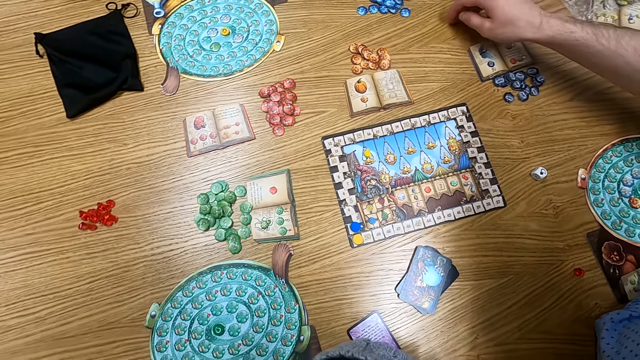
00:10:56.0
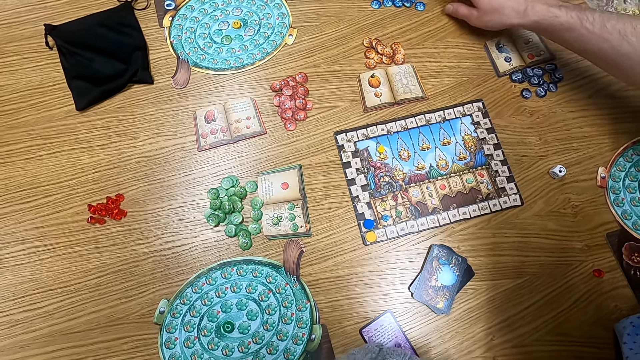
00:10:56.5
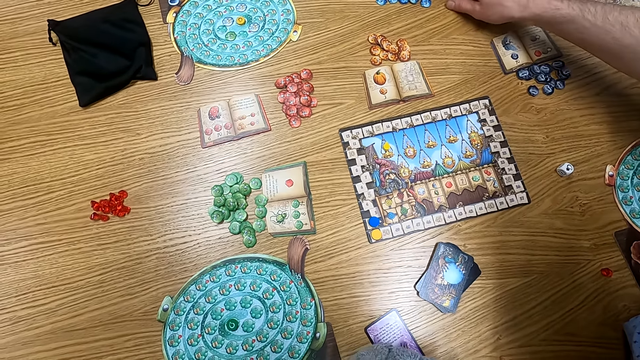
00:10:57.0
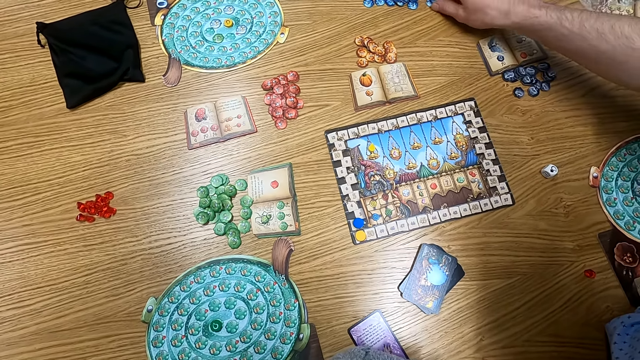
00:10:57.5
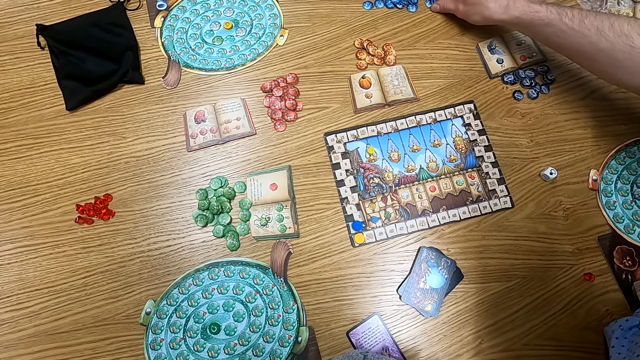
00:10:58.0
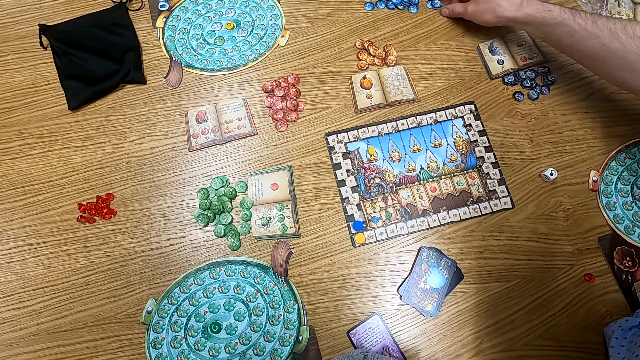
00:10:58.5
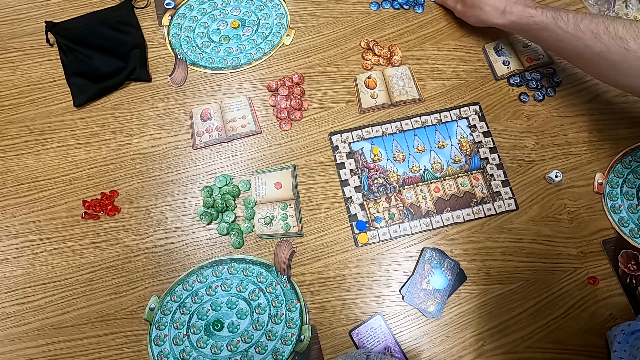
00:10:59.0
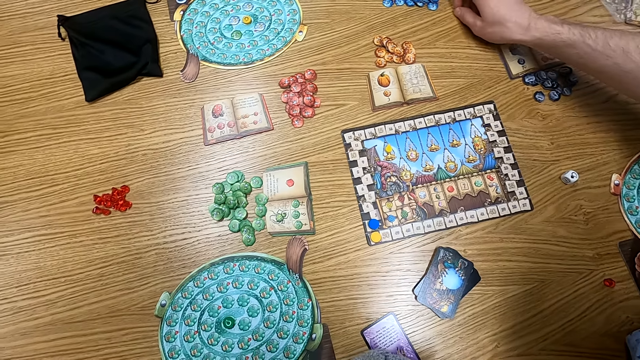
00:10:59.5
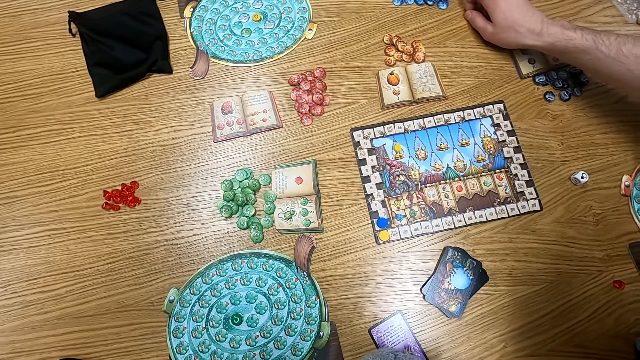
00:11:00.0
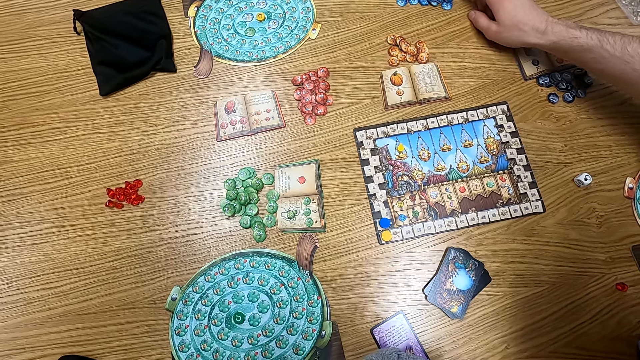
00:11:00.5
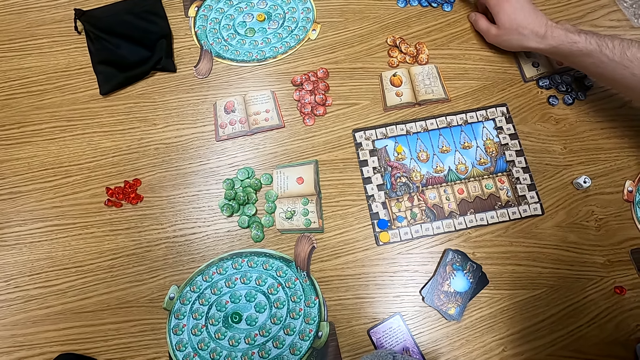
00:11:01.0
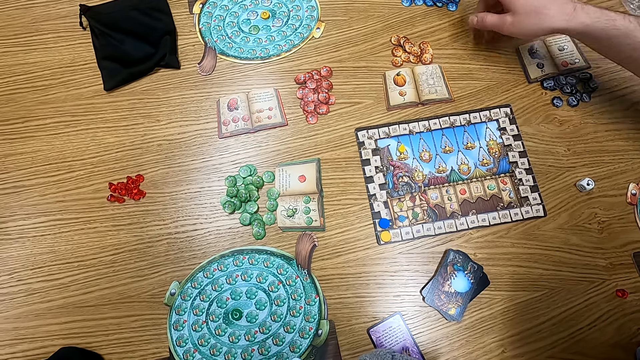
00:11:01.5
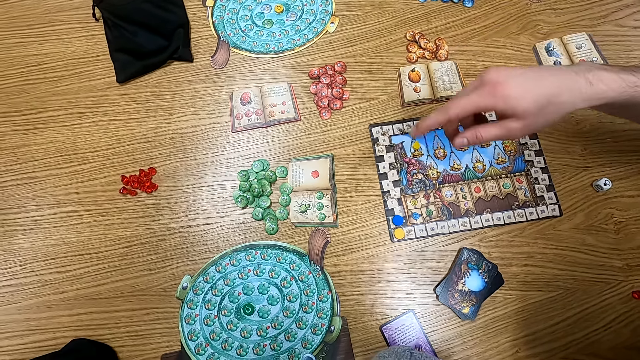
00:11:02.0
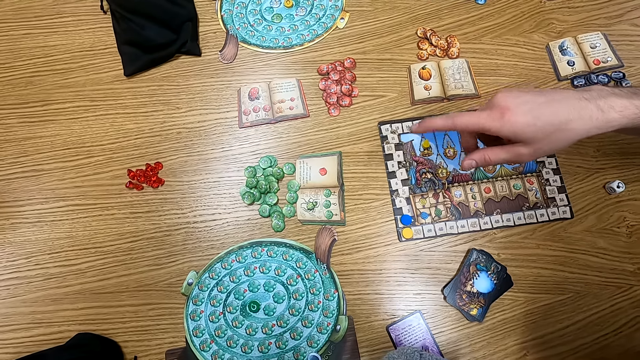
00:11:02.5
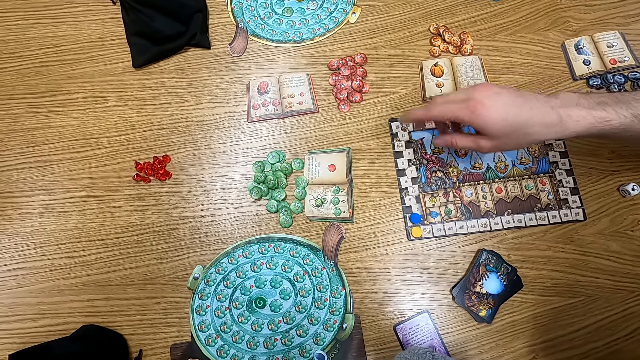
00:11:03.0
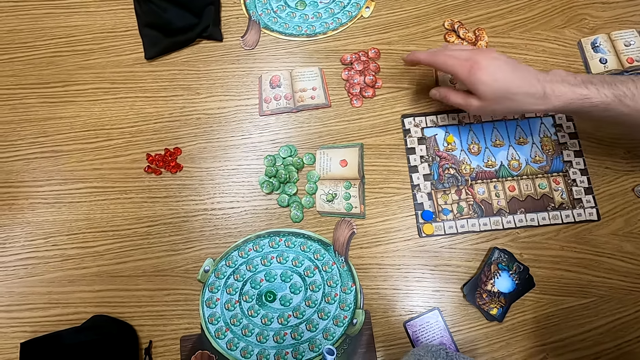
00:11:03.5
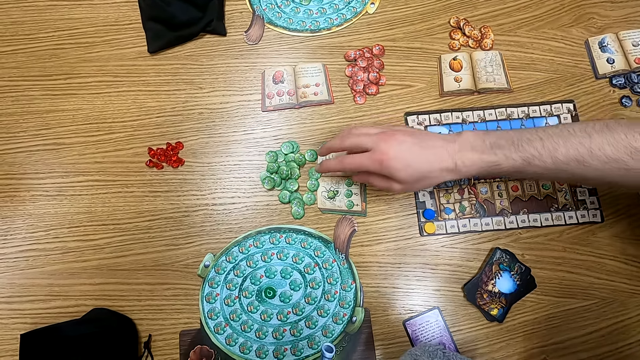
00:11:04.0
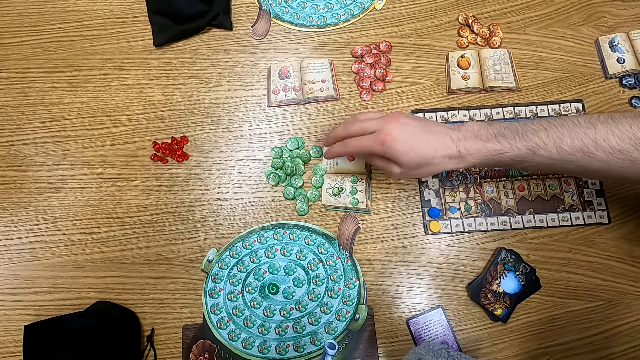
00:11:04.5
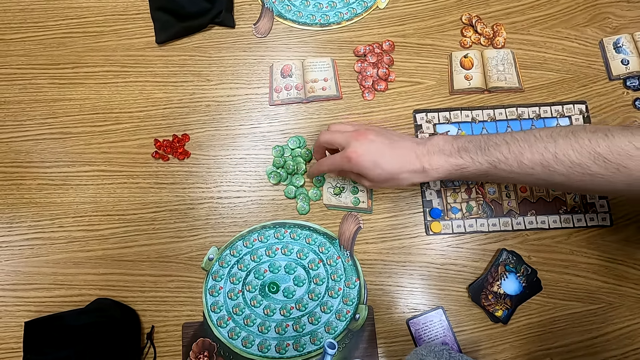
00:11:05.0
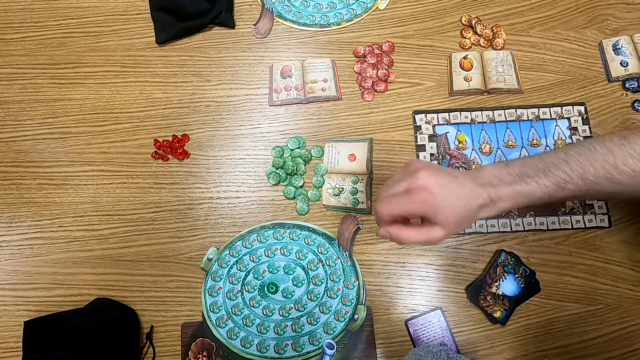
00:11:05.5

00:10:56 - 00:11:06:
A man stretches a hand on the table. Another man holds a point token on the table. The other man picks a counter. The first man stretches a hand on the table.

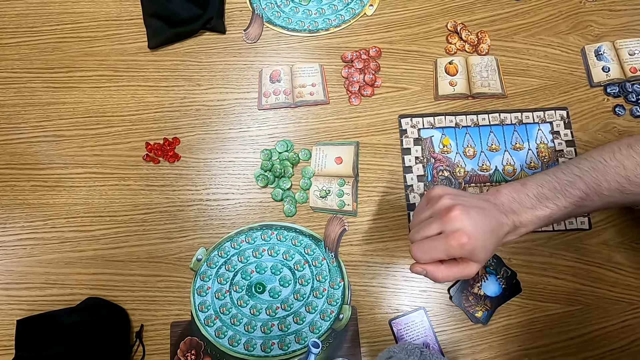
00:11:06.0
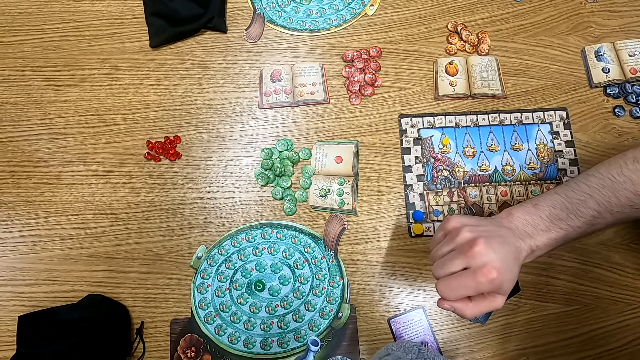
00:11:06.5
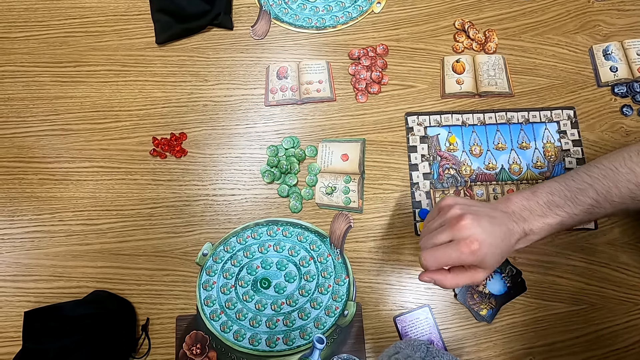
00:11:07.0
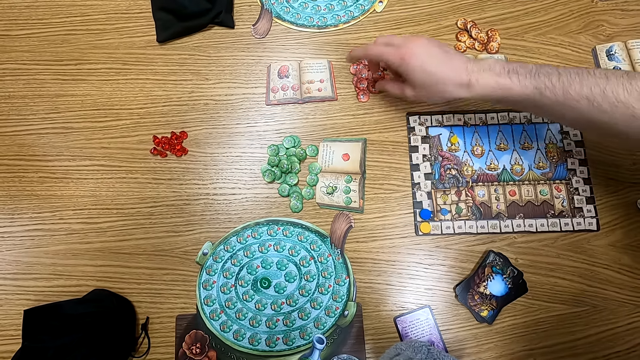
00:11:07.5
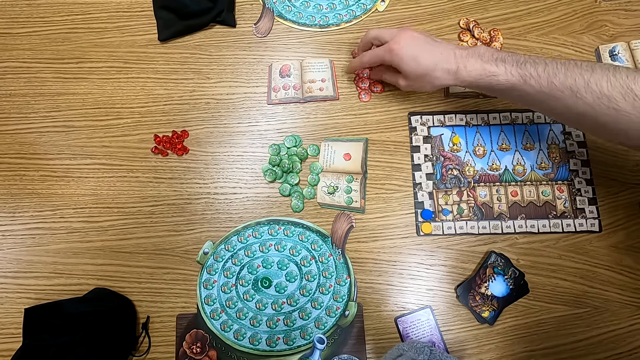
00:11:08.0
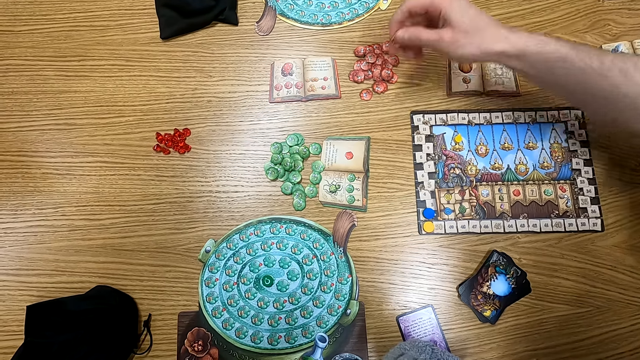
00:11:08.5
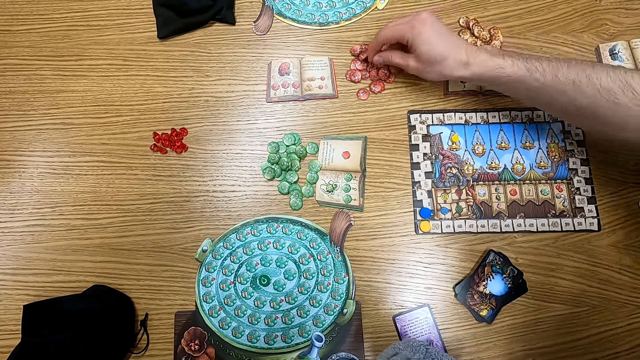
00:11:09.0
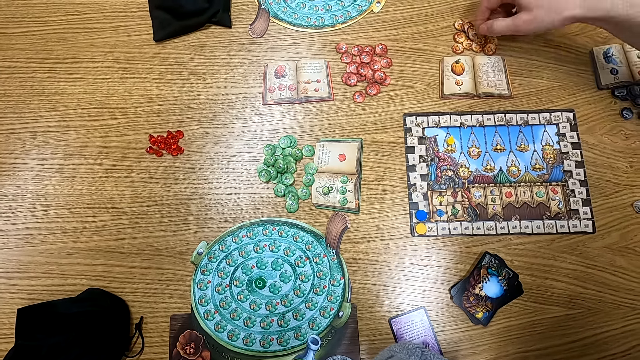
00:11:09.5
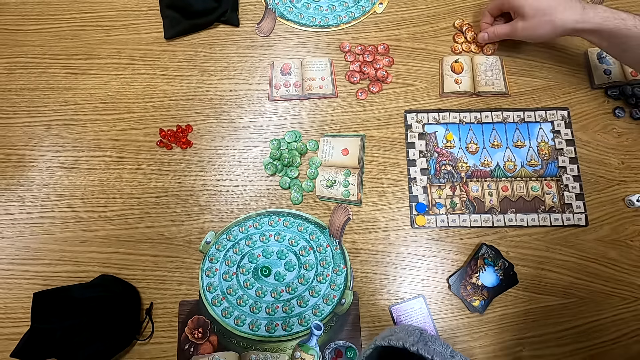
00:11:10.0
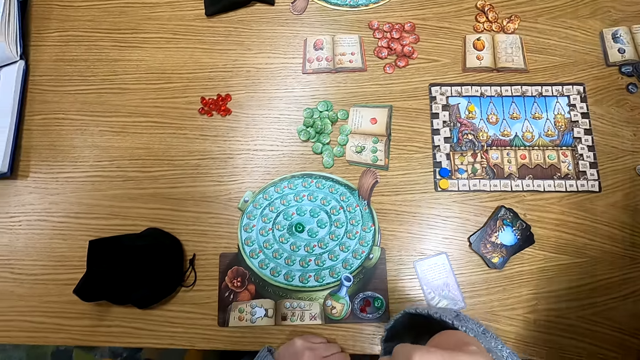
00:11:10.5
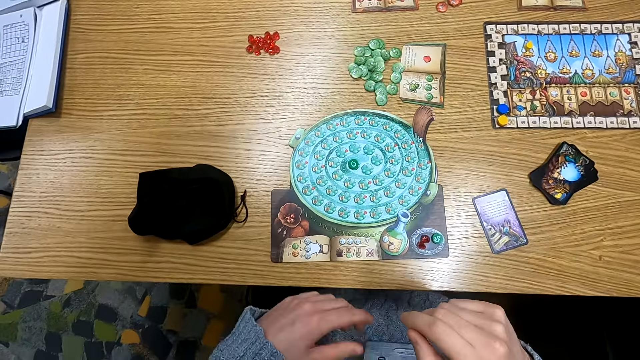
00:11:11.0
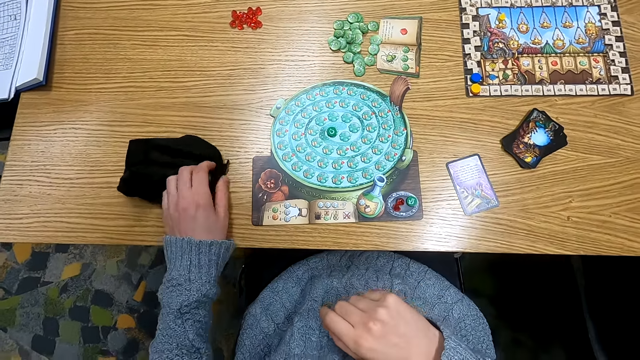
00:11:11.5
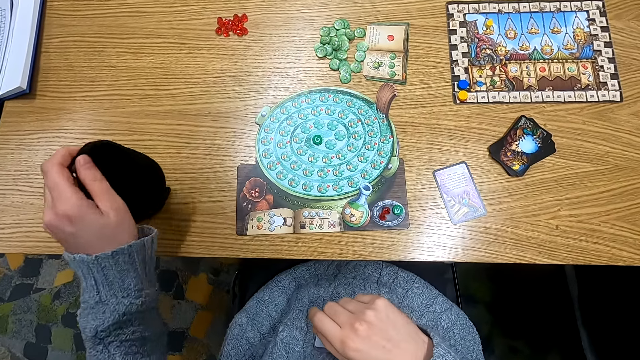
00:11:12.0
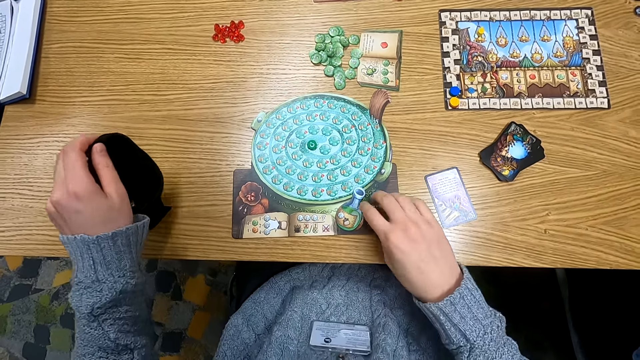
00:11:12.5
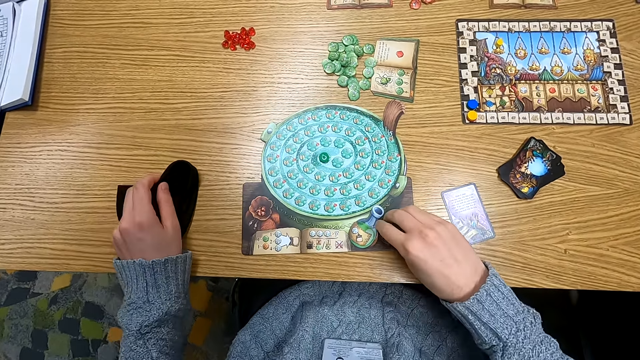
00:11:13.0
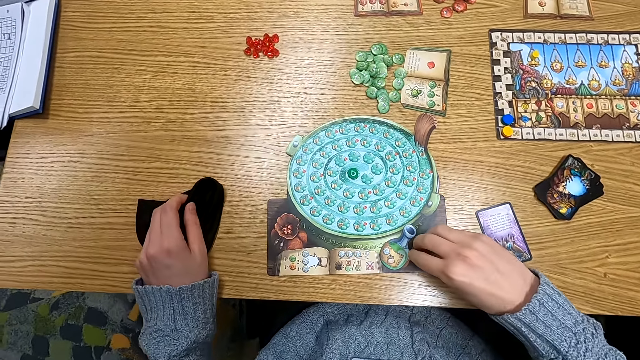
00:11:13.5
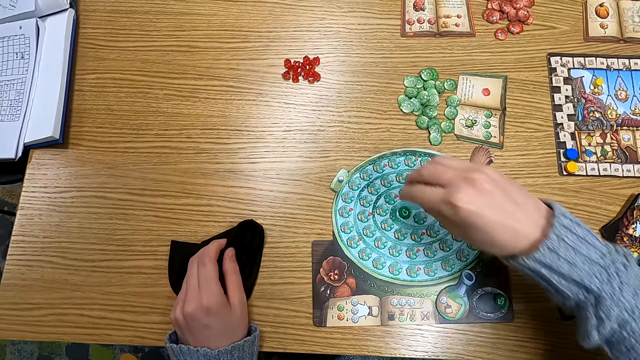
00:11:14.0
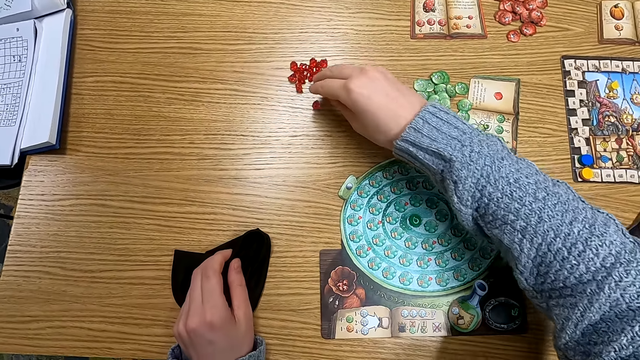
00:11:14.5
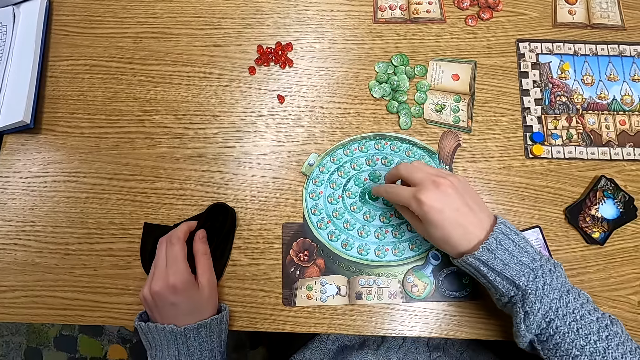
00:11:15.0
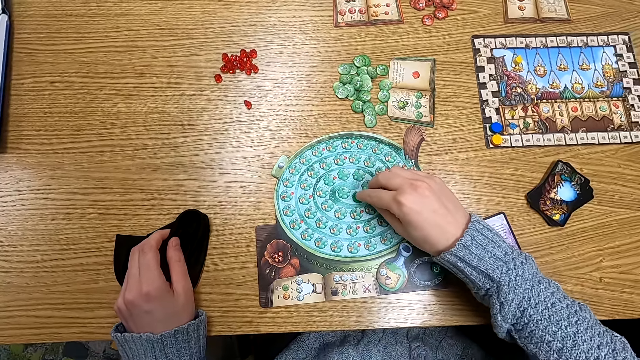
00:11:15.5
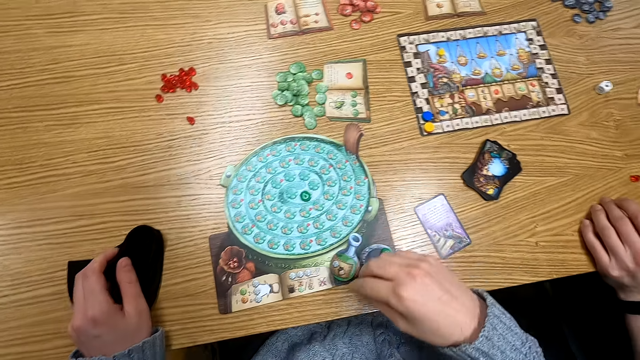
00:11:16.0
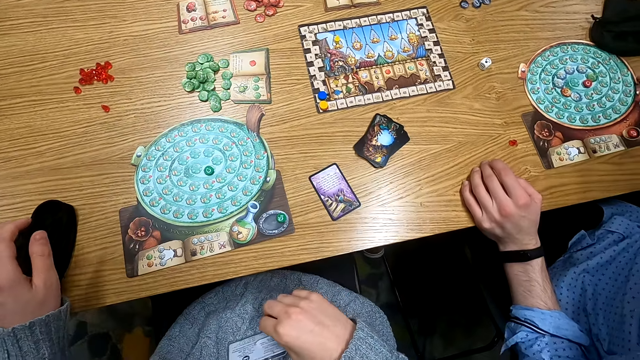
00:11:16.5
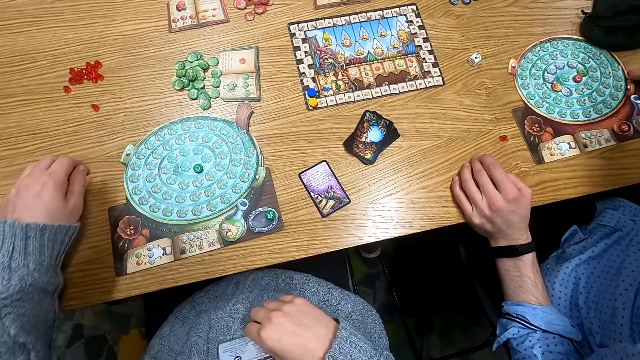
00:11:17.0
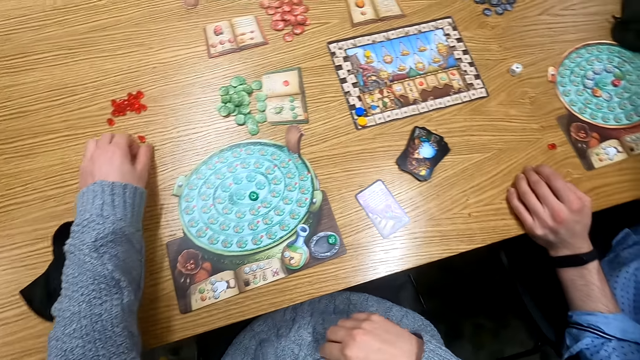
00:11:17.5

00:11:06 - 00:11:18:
A man holds a point token on the table. The man picks a counter. He picks a counter again. The camera wearer turns around. They hold a cloth bag on the table. They pick the bag. They pick spheres. They turn around. They drop the spheres on the table. They put a point token on the table. They move a counter. They hold a point token on the table. They turn around.
